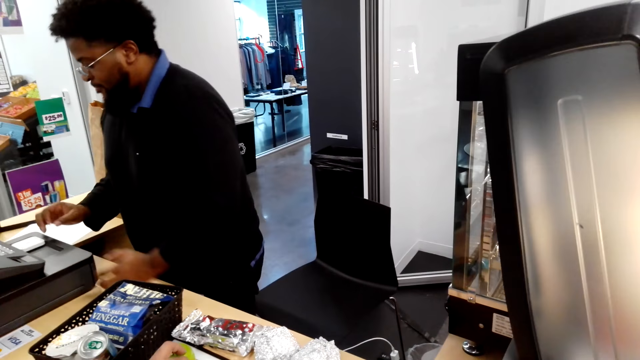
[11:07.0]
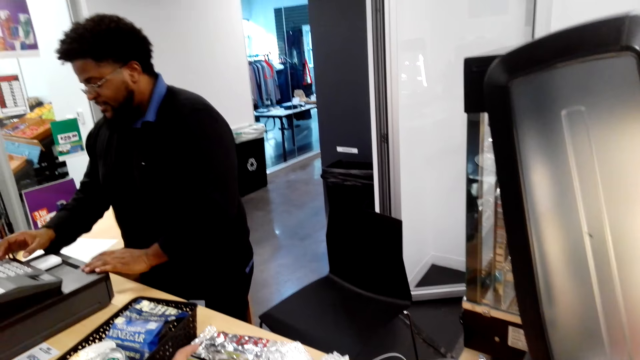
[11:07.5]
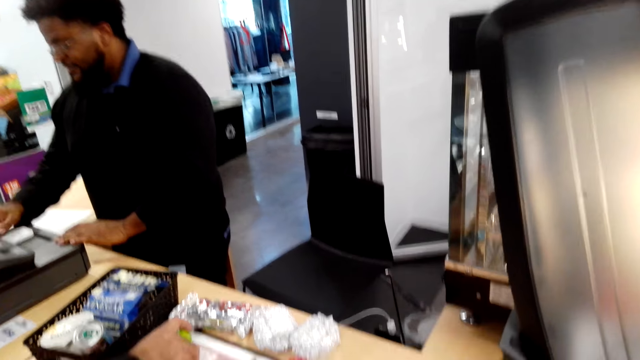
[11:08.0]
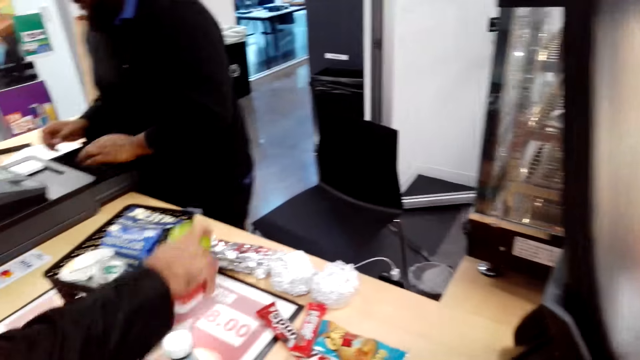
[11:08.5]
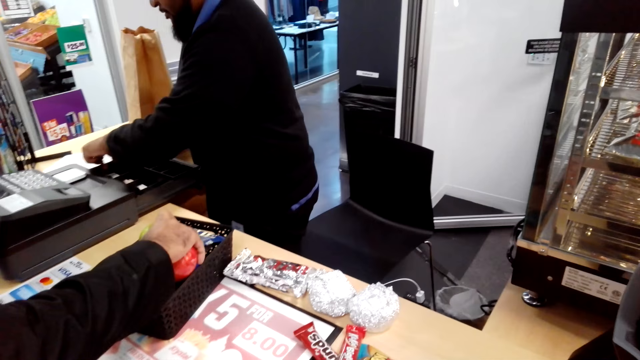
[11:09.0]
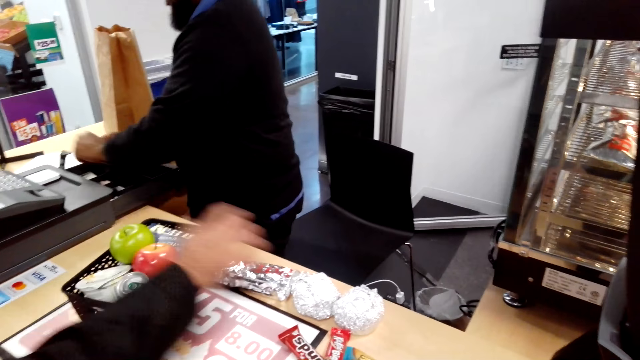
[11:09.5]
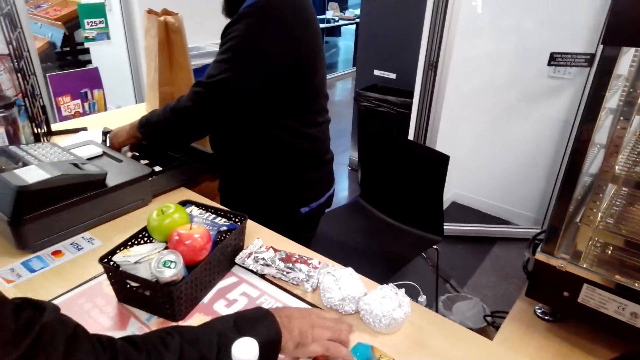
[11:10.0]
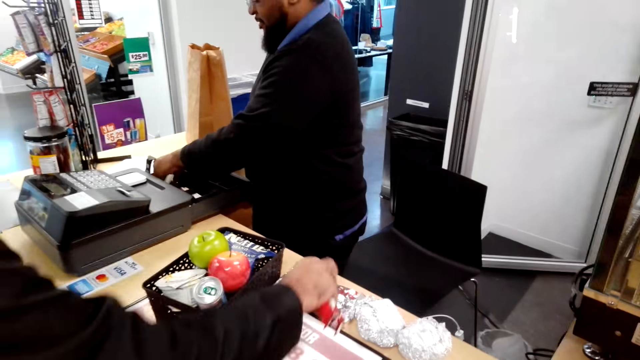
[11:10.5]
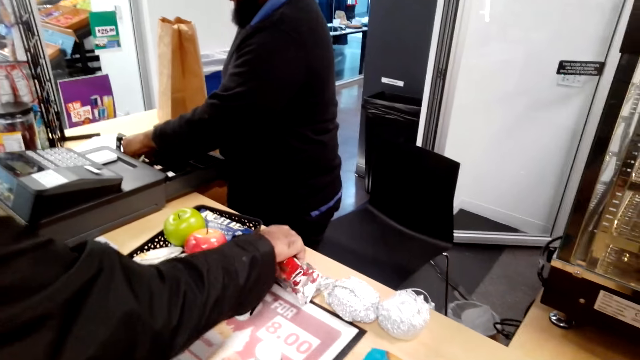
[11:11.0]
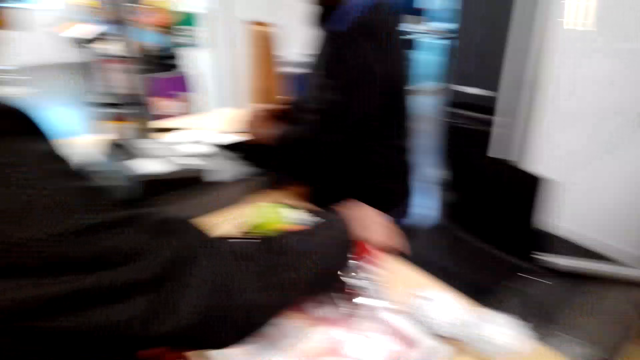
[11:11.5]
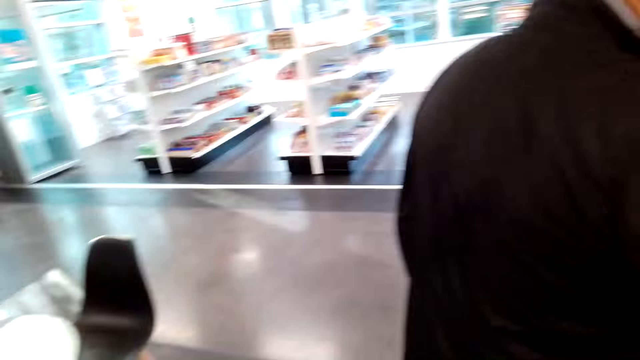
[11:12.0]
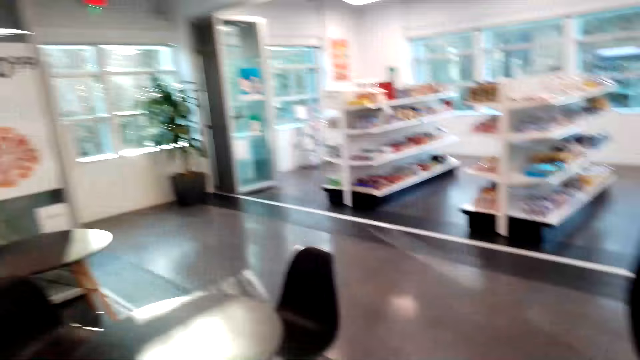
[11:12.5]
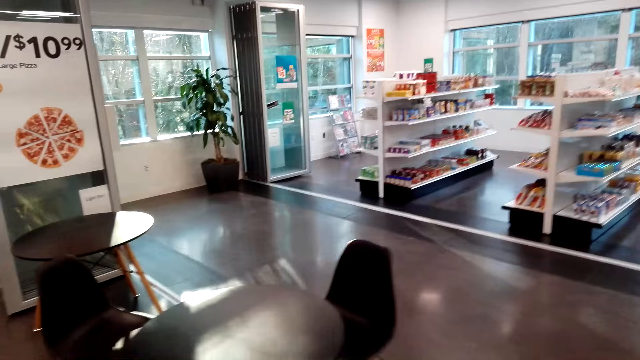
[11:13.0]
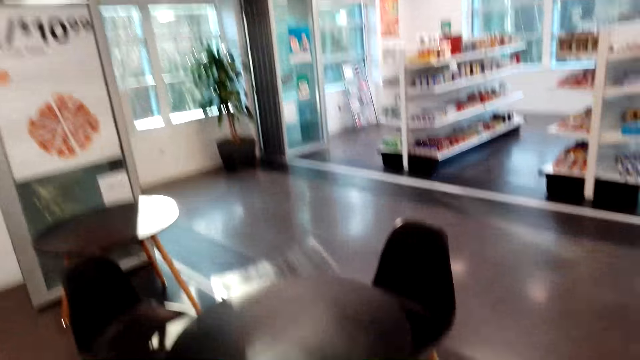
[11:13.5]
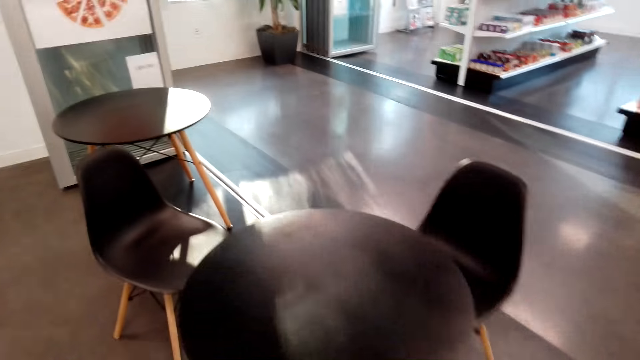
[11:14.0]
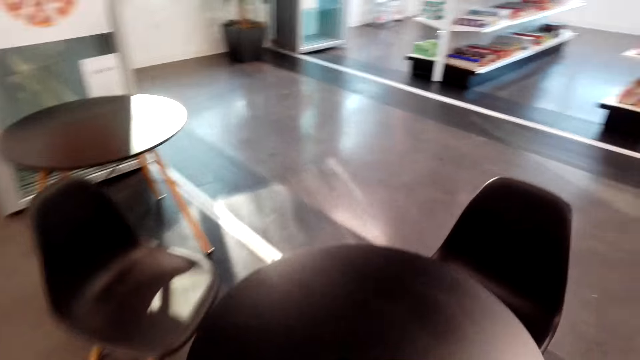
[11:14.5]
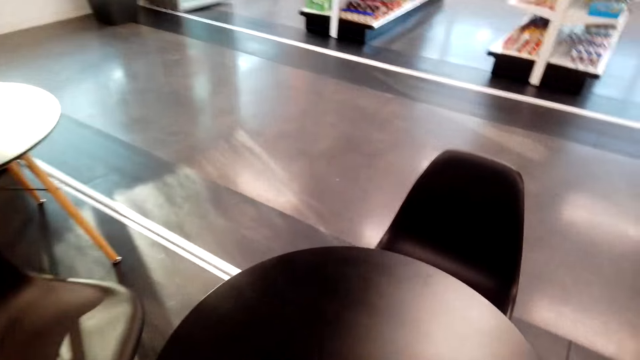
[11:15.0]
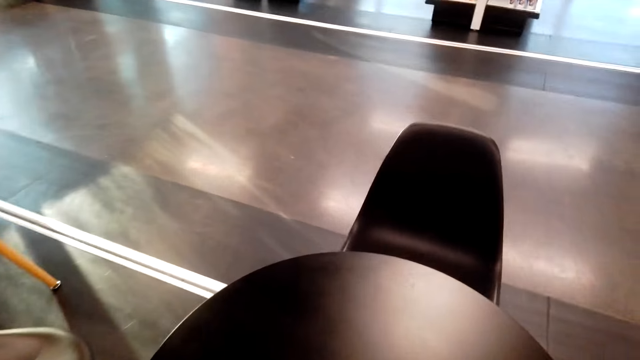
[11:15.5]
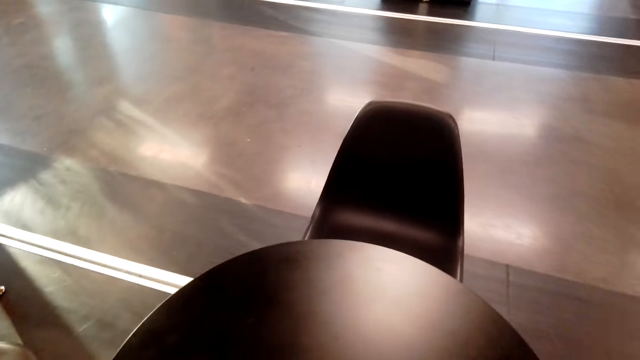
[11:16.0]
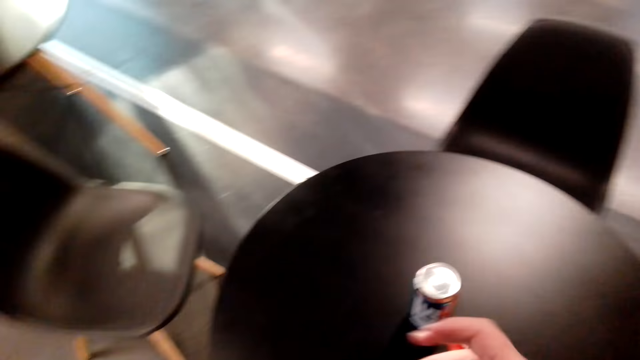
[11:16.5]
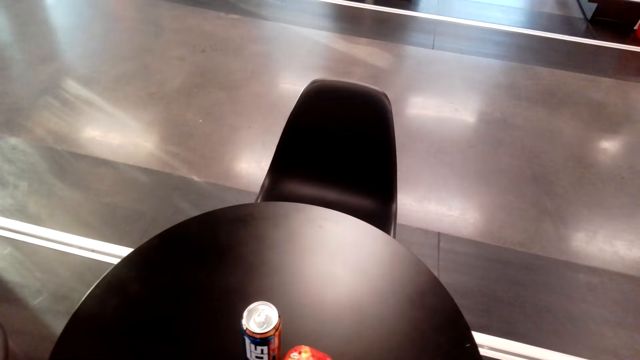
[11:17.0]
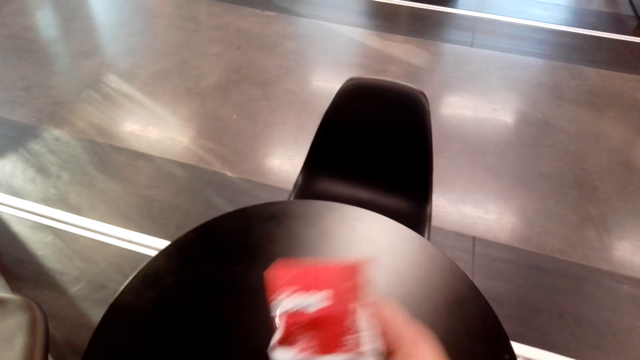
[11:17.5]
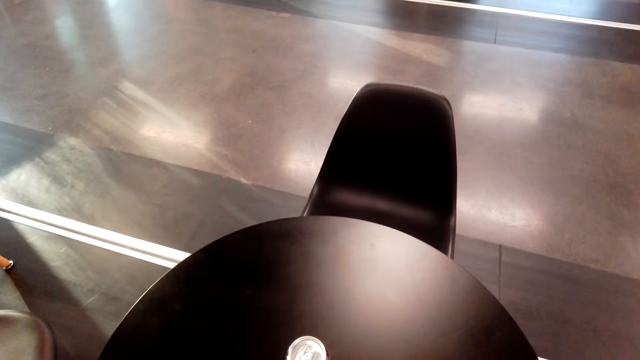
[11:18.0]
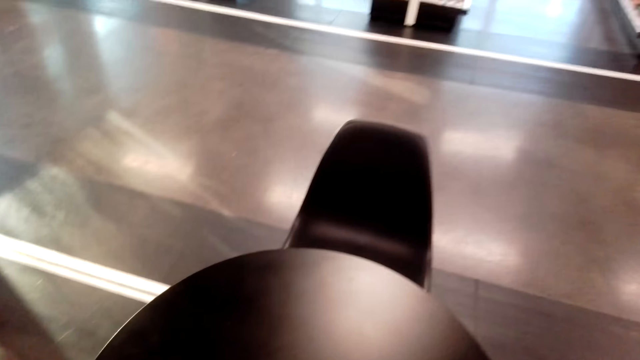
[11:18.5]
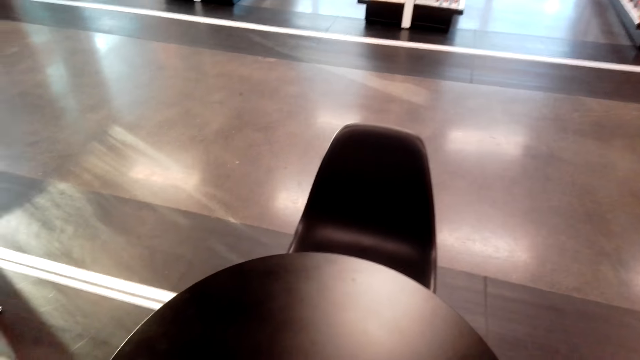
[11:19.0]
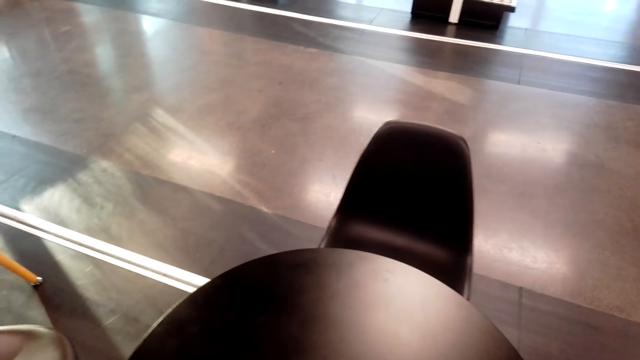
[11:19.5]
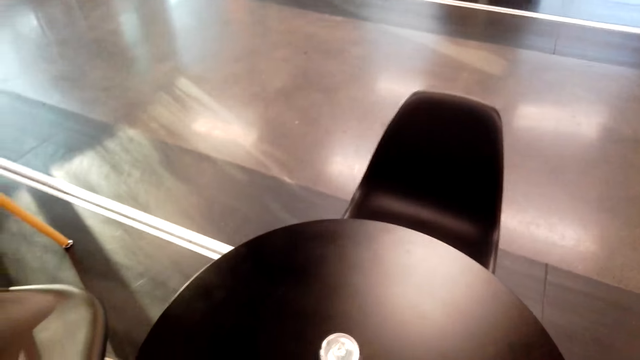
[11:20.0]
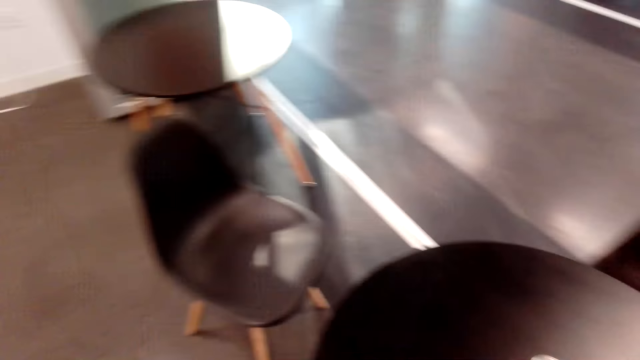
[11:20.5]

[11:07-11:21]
A man operates the billing machine. Another man picks up the fruits on the table, puts the fruits in the plastic basket on the table, and picks up something on the table. The camera wearer walks on the floor. They put snacks on the table.

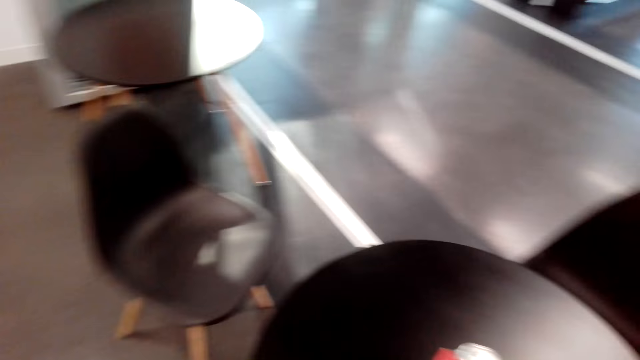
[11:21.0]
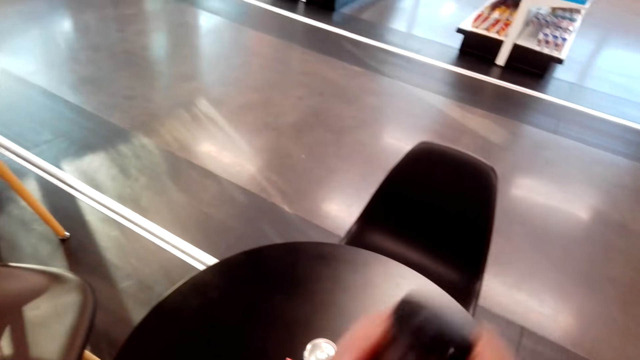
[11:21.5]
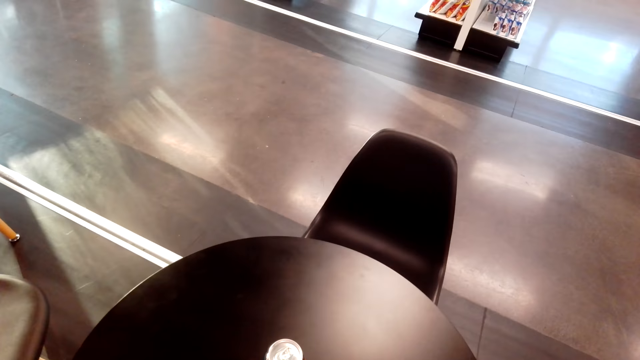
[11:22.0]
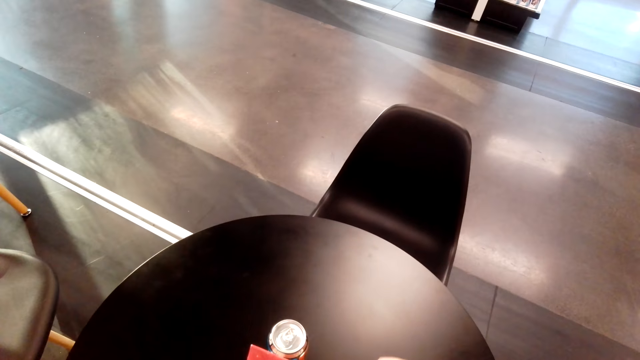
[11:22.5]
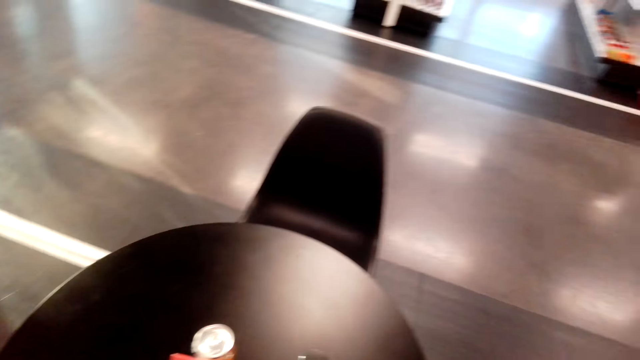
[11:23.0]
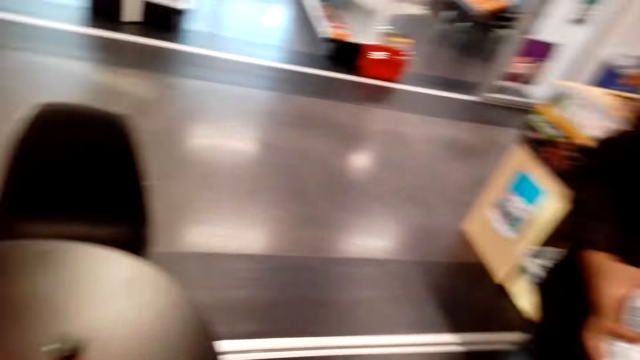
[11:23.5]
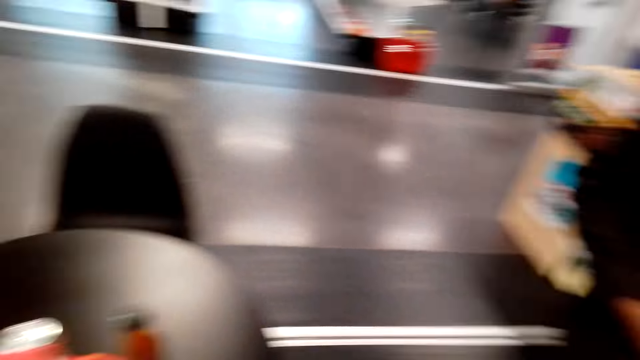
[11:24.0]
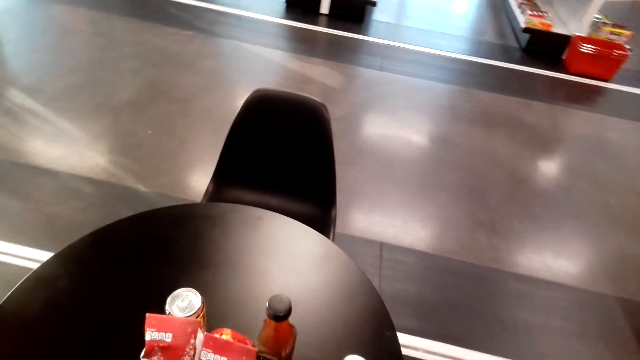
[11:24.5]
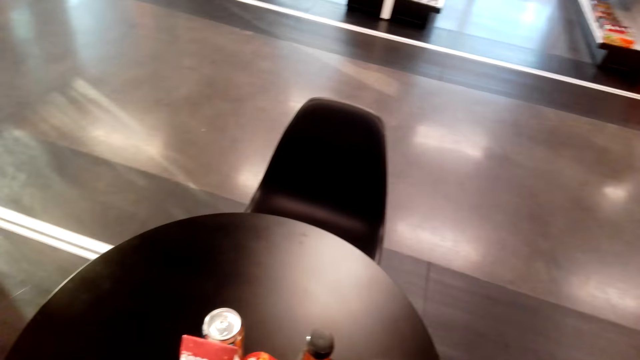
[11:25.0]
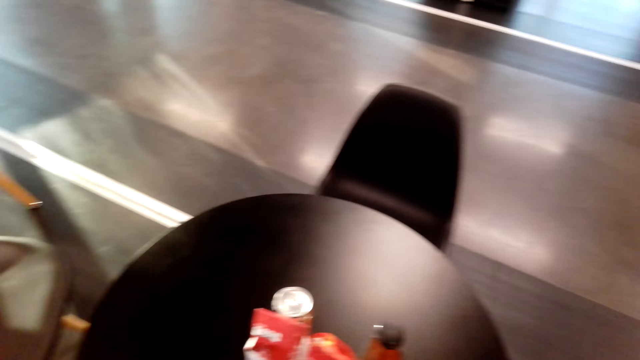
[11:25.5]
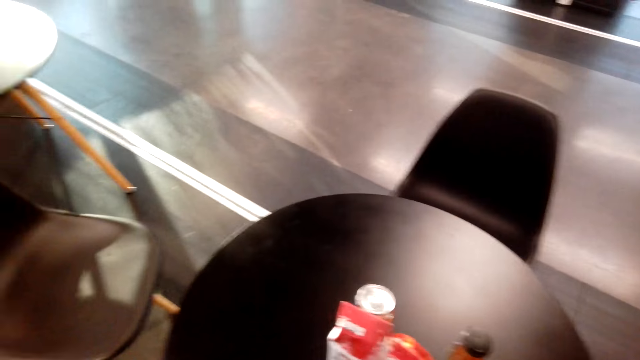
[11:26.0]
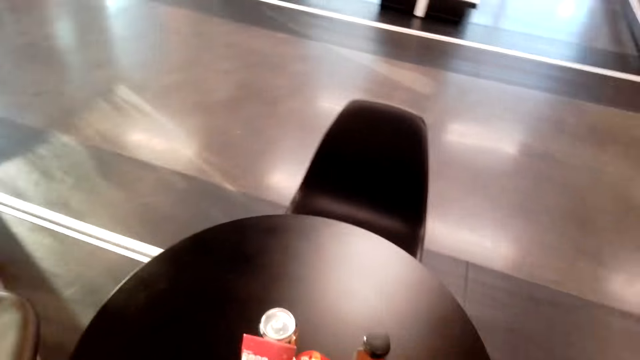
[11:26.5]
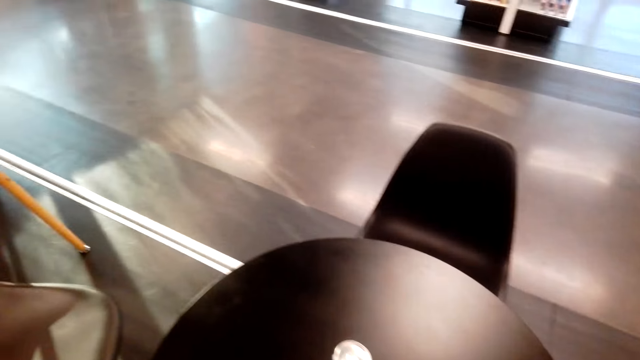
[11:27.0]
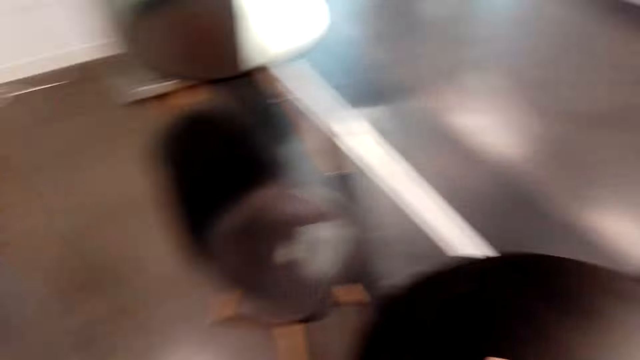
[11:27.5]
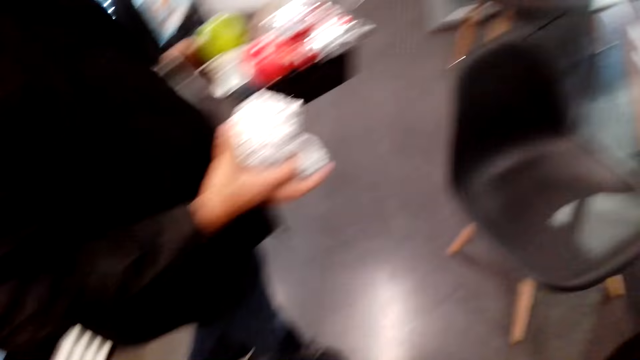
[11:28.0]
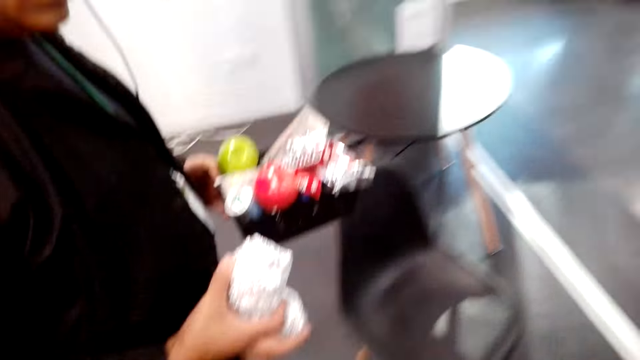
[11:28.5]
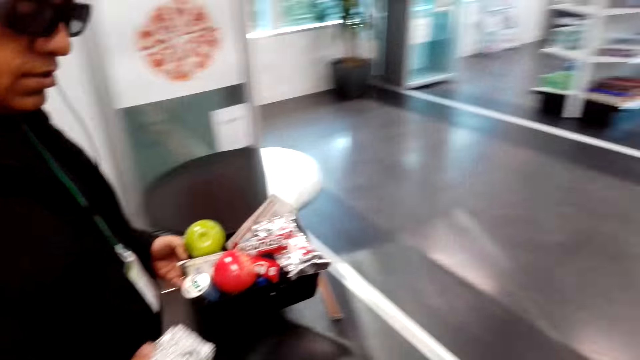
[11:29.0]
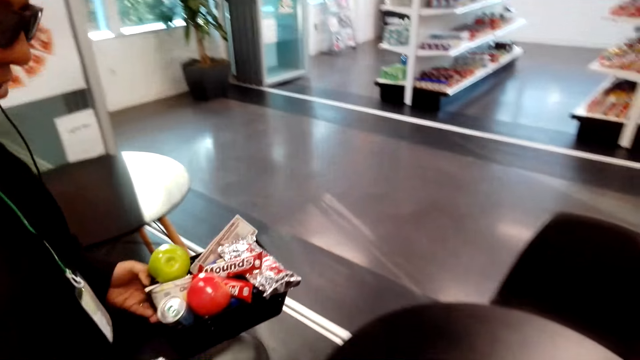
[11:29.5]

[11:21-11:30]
The camera wearer looks around. A man walks on the floor.
